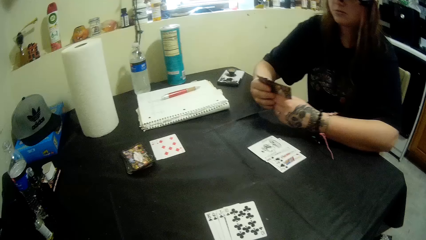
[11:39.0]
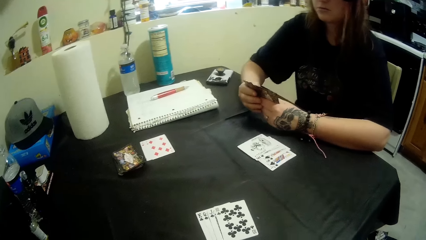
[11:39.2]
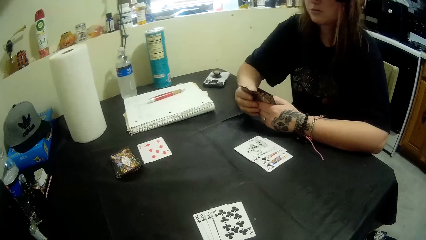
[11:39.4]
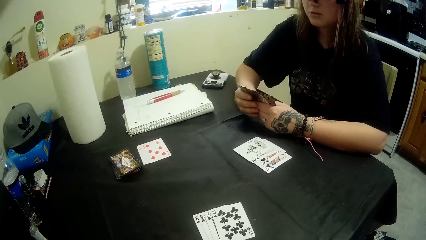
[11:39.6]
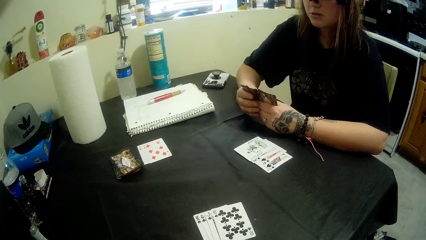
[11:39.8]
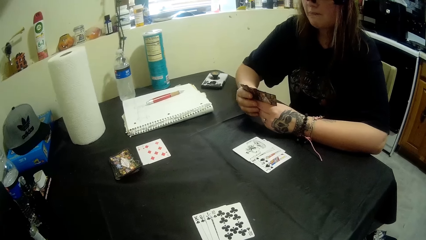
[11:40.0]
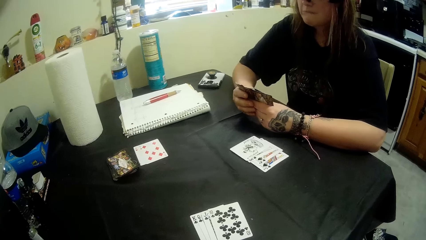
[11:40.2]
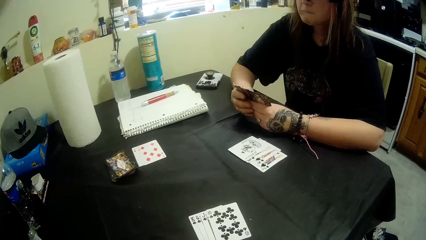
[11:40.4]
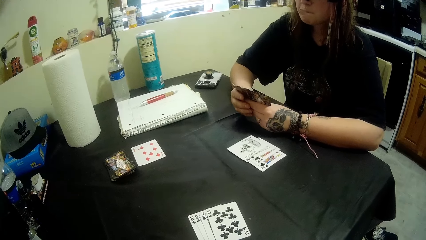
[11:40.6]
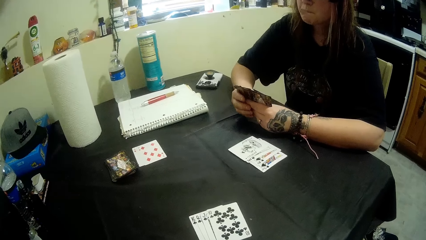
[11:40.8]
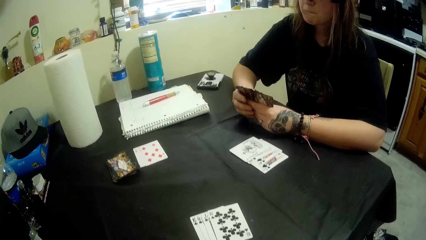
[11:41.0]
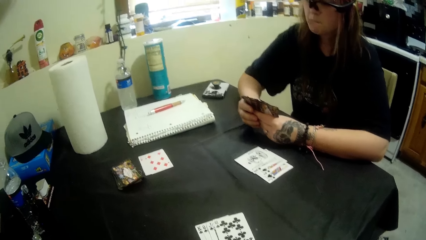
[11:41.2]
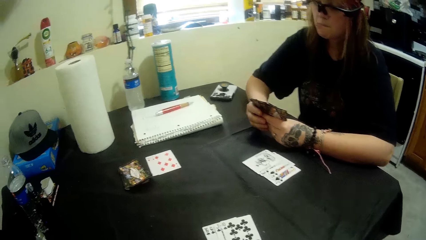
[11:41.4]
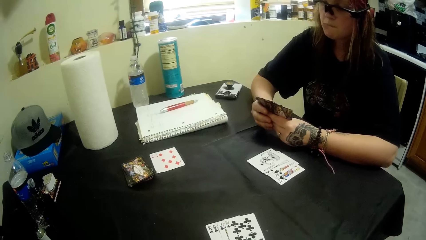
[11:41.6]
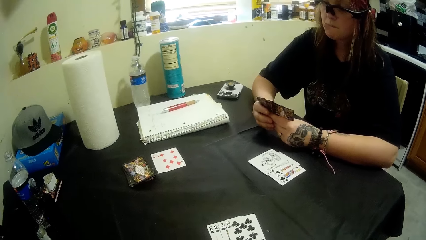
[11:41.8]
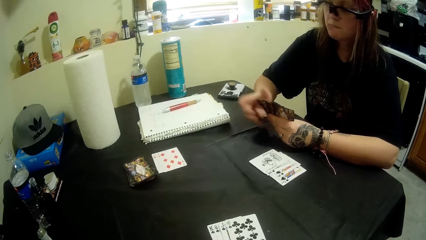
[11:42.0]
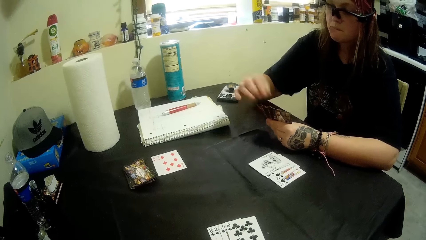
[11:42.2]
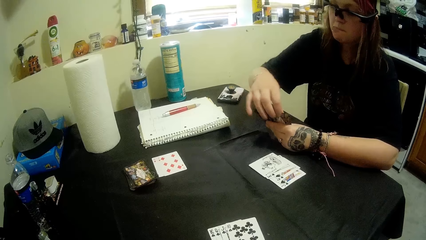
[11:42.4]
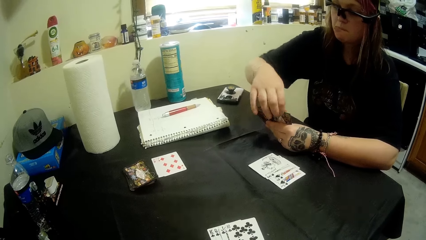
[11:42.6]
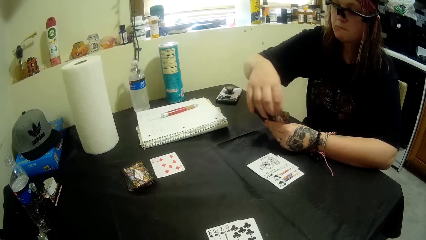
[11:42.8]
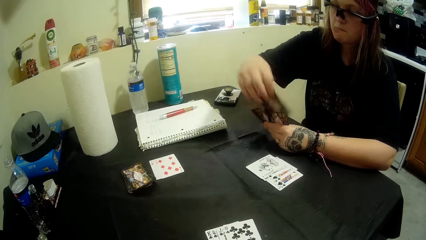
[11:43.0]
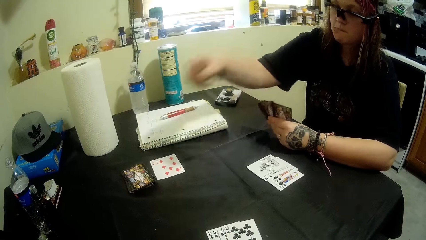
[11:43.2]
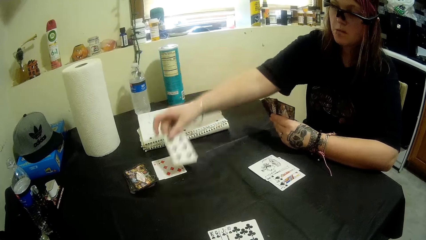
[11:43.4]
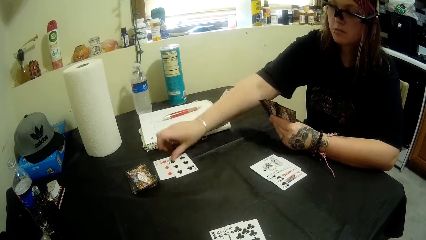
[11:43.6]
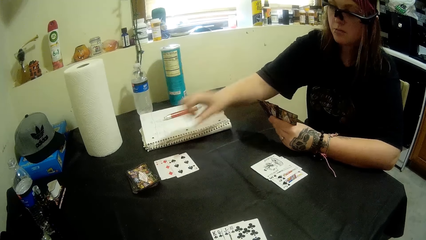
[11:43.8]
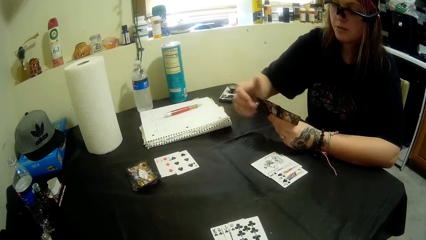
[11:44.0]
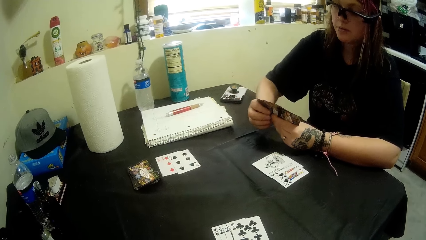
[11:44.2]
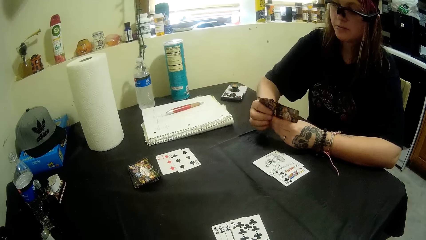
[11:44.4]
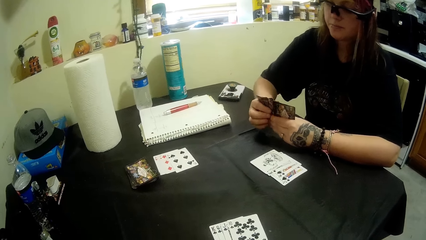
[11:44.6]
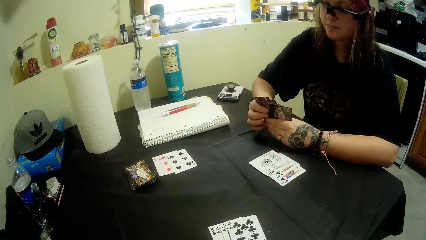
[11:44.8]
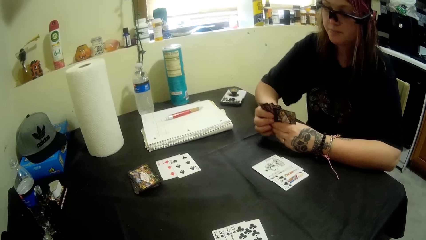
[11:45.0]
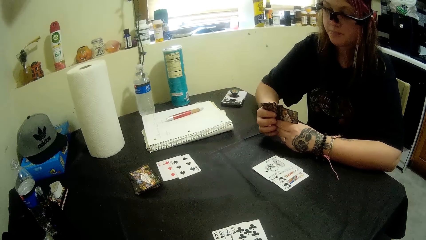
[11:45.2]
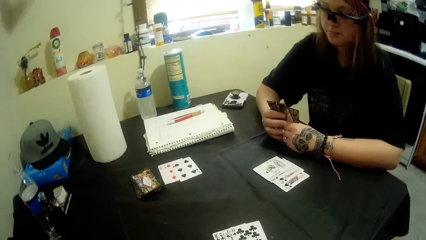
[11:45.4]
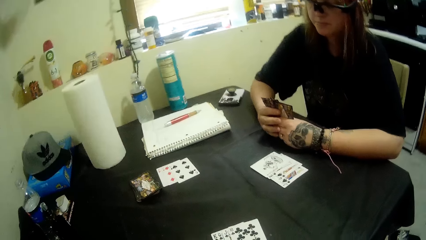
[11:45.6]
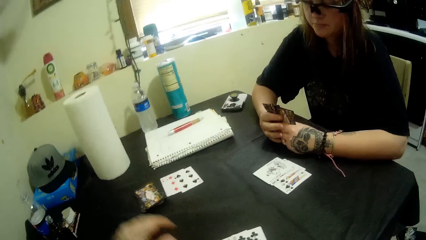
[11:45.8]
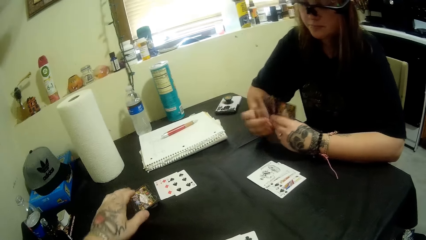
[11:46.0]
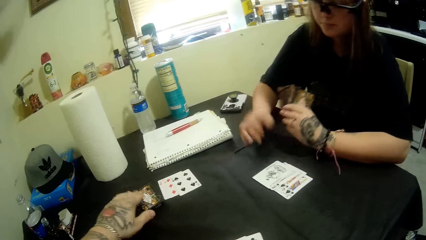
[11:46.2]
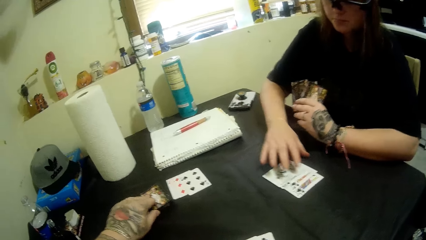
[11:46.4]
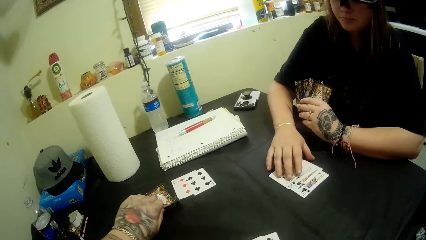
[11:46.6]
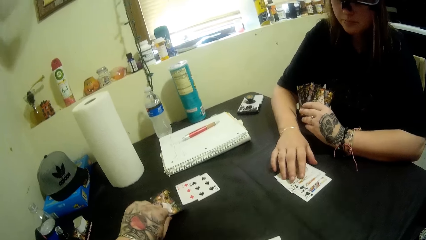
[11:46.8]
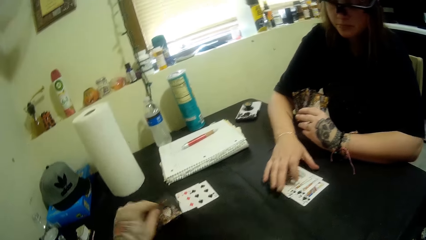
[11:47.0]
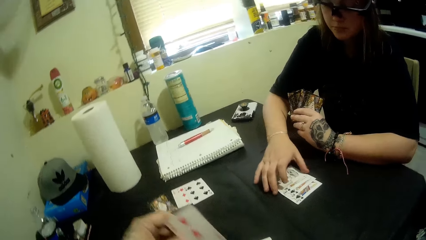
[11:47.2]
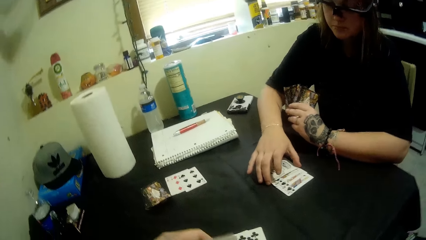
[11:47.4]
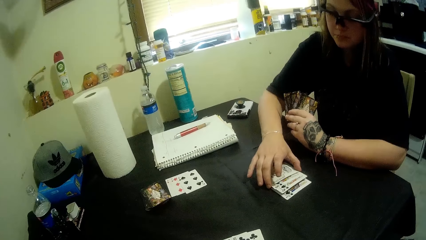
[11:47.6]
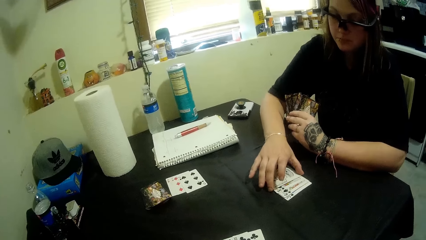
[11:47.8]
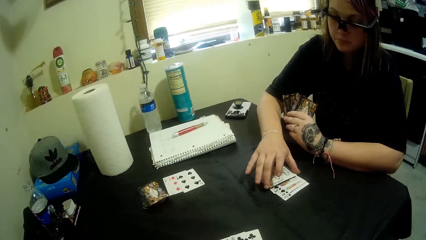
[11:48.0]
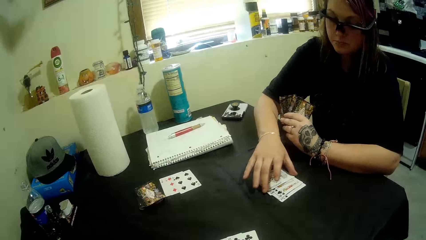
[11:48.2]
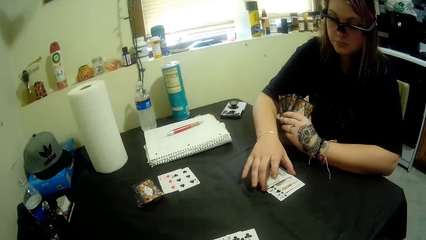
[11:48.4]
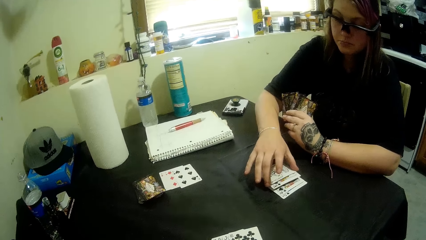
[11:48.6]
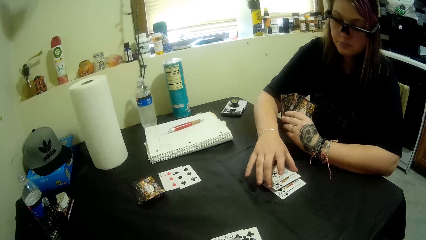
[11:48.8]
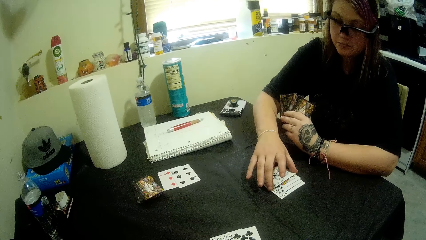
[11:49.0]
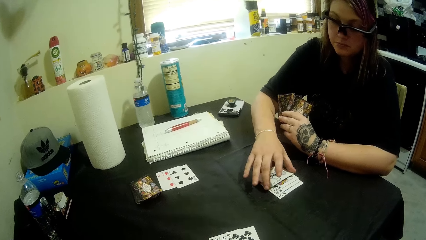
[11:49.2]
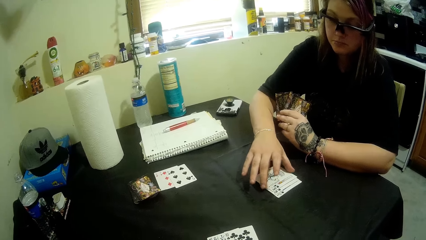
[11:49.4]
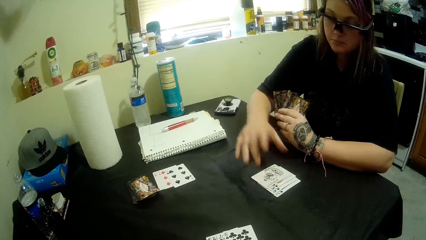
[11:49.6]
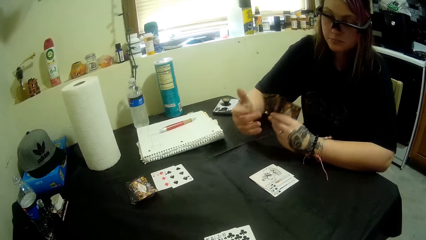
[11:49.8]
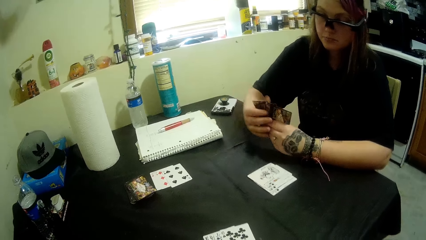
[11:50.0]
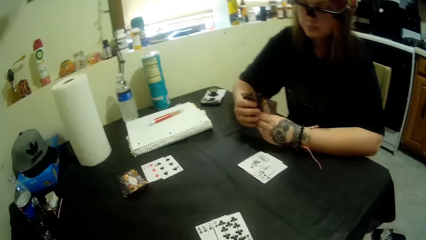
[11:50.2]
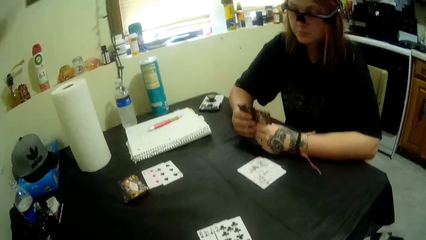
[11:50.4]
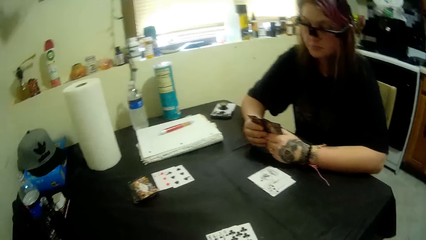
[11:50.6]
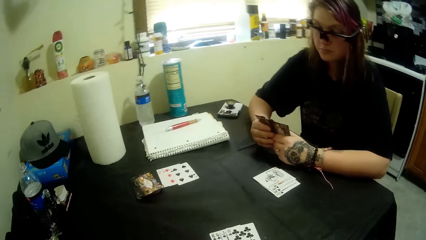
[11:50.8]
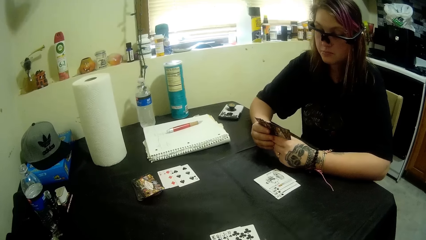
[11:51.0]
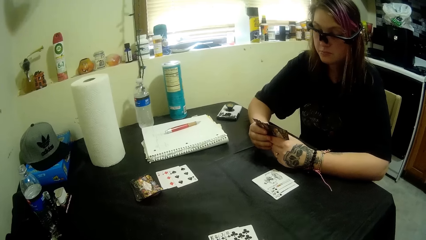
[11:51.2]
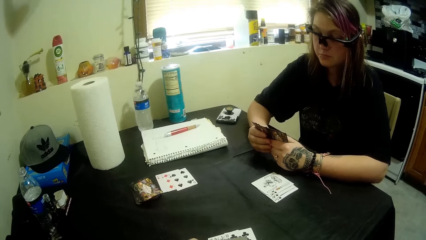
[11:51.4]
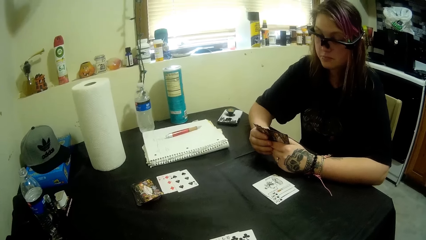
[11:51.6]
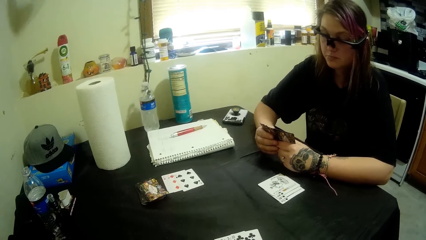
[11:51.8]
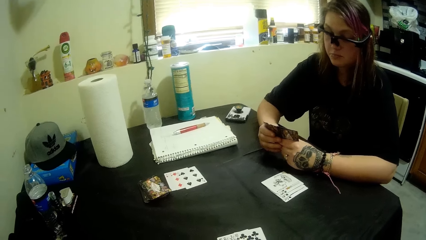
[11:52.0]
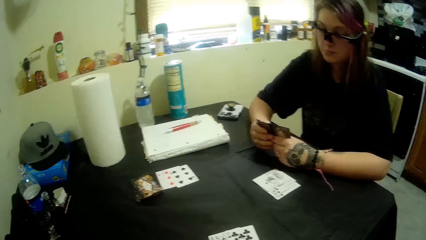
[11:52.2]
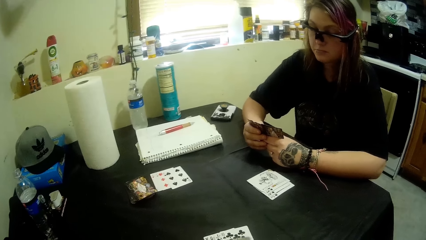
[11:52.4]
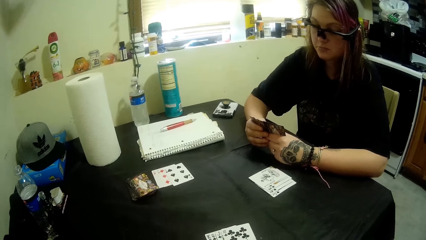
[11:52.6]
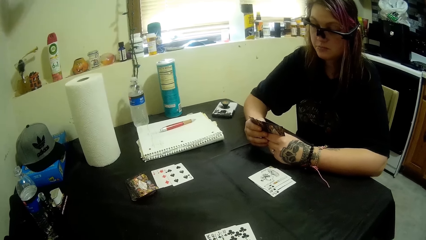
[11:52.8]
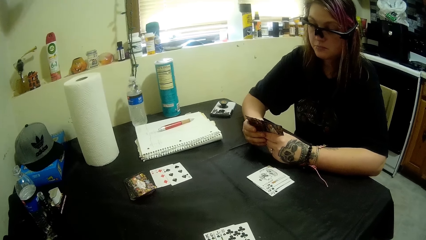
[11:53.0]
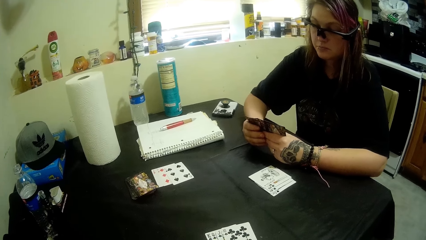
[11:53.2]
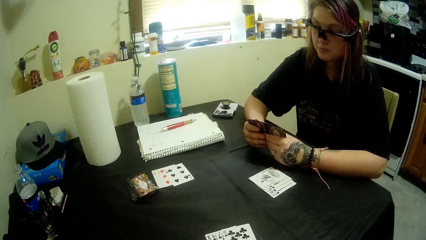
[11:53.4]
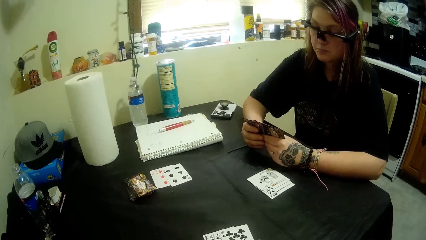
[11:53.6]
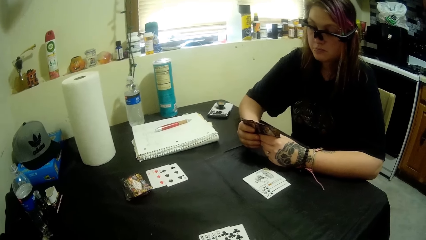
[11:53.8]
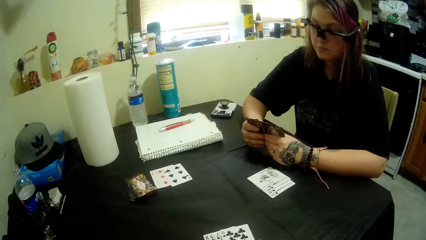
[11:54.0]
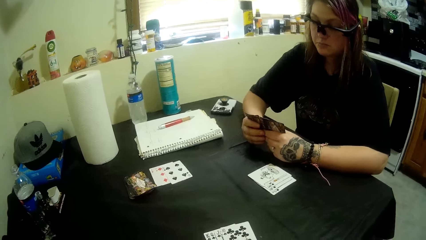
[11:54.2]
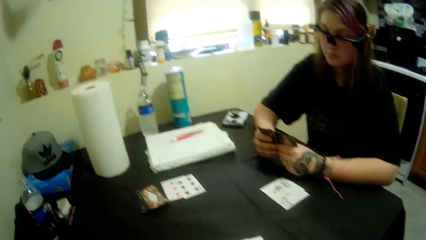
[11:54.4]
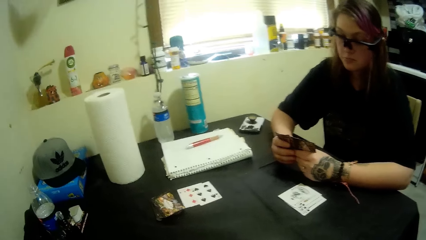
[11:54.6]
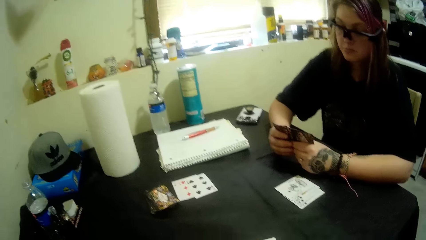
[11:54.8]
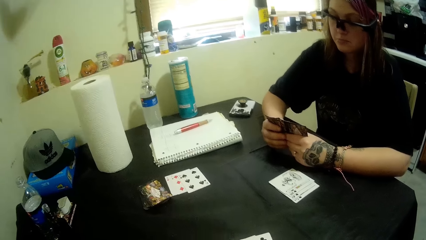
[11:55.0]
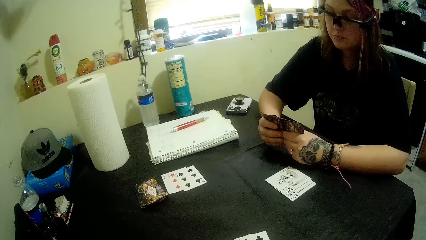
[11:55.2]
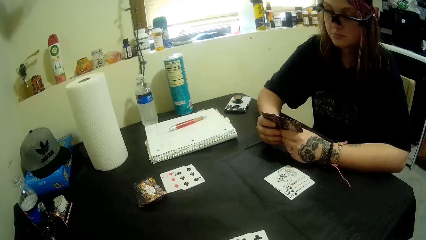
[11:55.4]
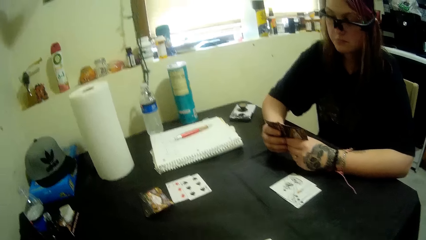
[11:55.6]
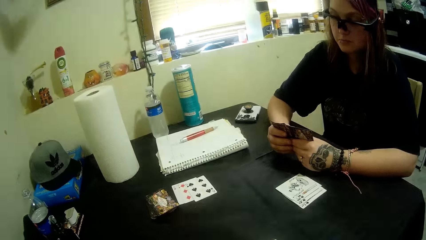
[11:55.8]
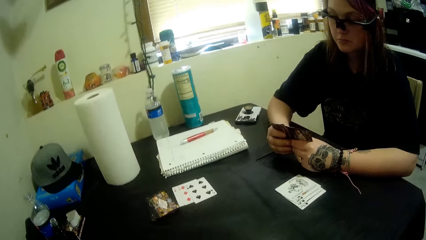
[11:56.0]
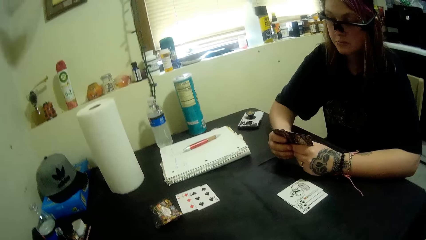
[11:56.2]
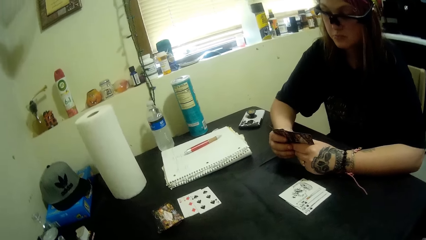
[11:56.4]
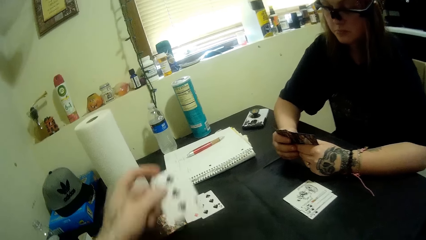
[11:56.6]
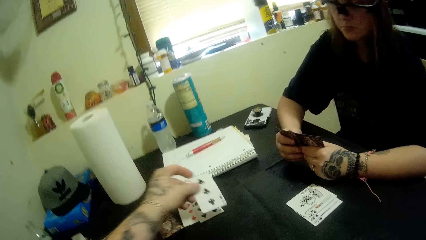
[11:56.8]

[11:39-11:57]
A man holds playing cards. The camera wearer sings. The man puts a spades card on the table and holds the playing cards. The camera wearer takes a card from the table. The man touches the cards on the table, holds the cards on the table and holds the playing cards. The camera wearer moves the camera around.
